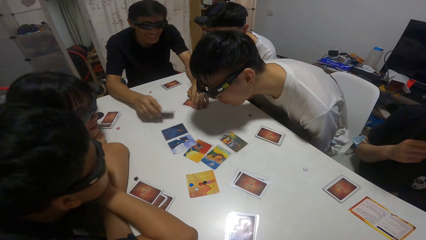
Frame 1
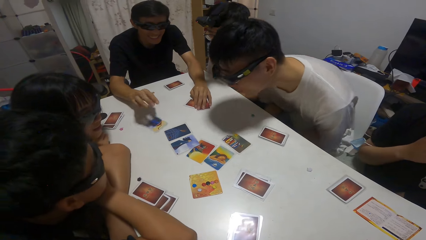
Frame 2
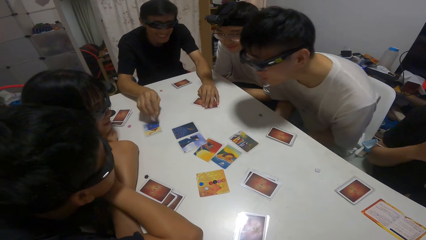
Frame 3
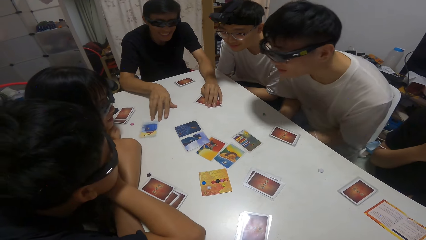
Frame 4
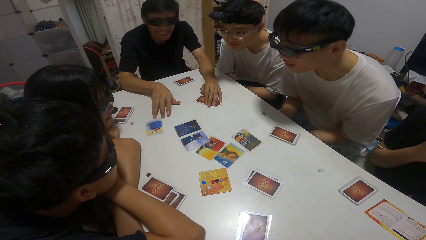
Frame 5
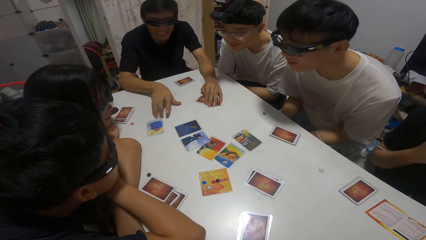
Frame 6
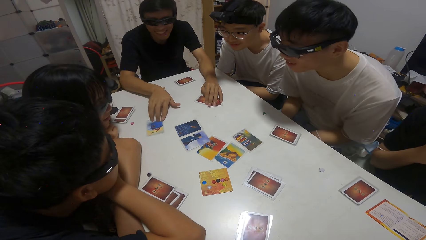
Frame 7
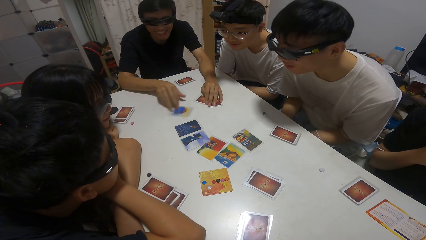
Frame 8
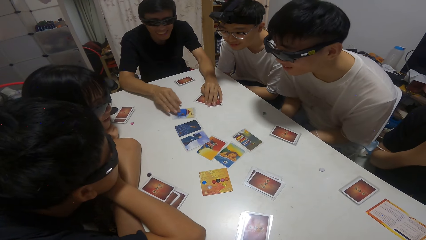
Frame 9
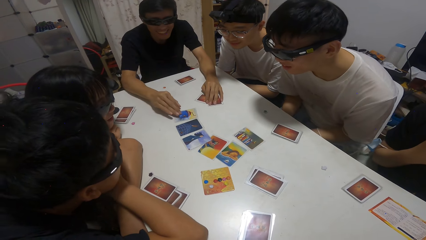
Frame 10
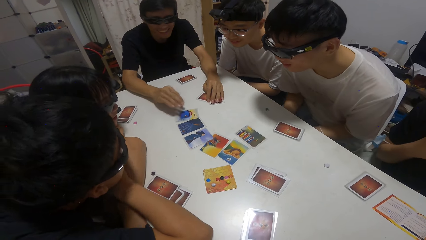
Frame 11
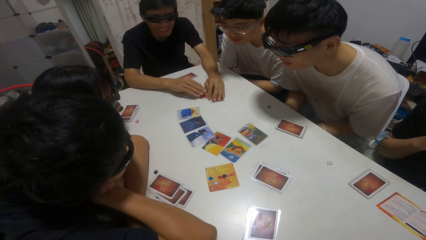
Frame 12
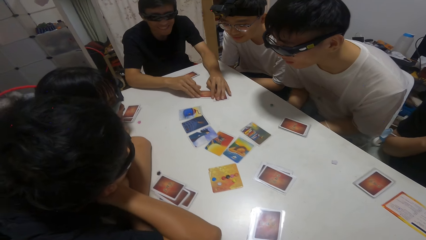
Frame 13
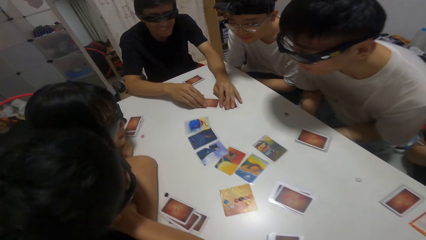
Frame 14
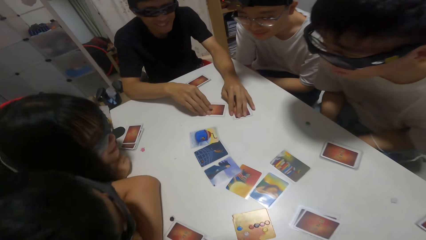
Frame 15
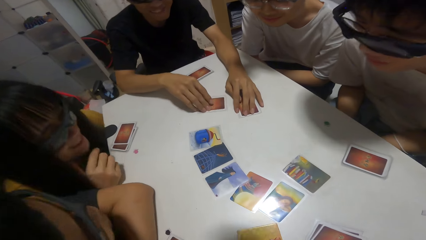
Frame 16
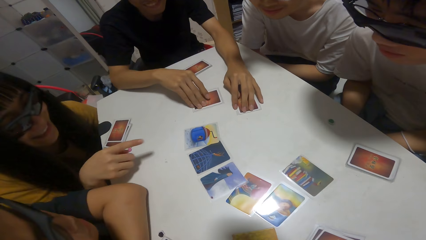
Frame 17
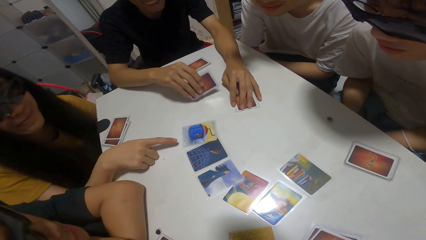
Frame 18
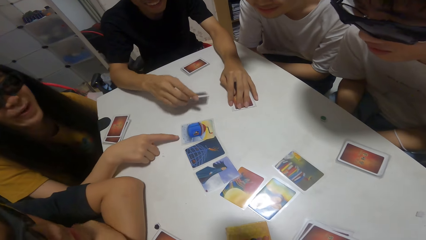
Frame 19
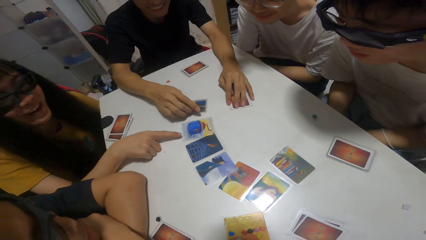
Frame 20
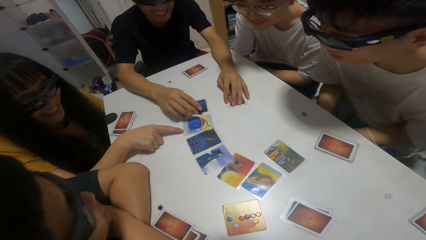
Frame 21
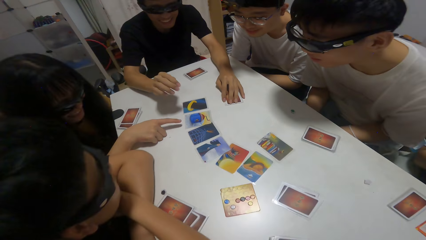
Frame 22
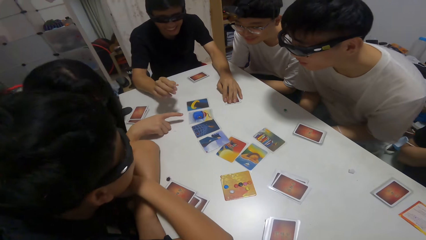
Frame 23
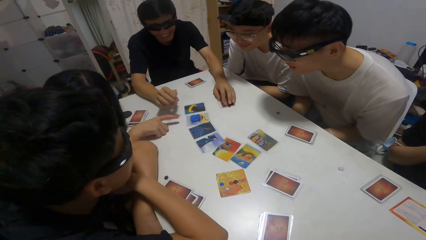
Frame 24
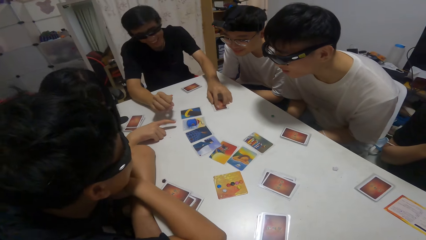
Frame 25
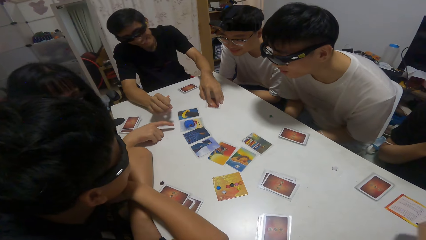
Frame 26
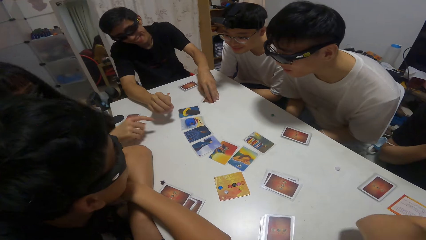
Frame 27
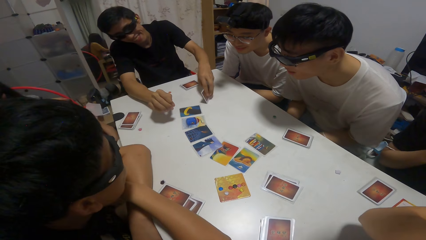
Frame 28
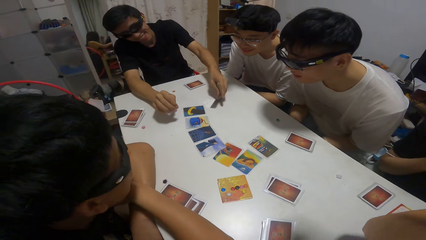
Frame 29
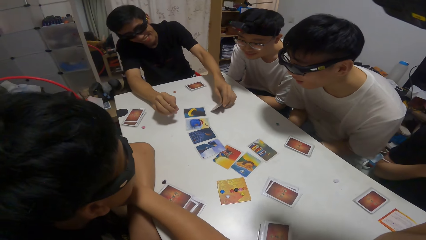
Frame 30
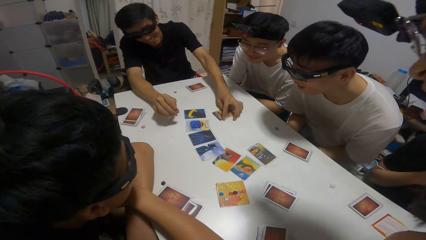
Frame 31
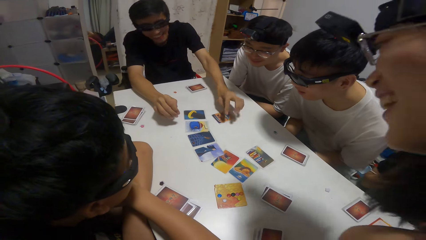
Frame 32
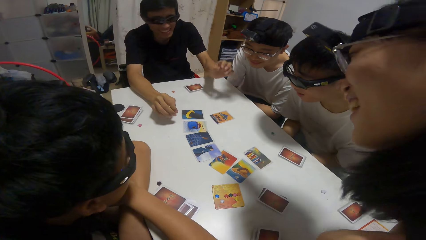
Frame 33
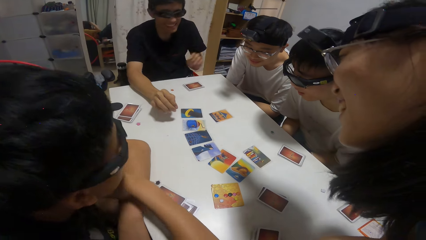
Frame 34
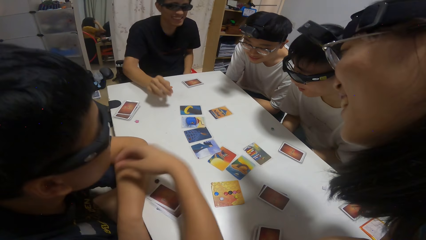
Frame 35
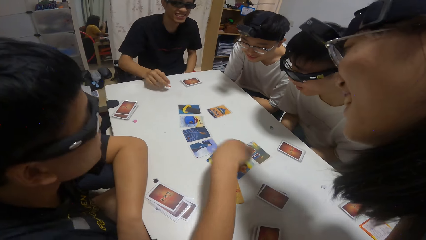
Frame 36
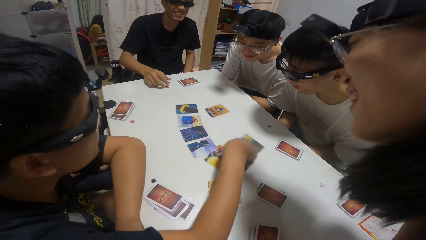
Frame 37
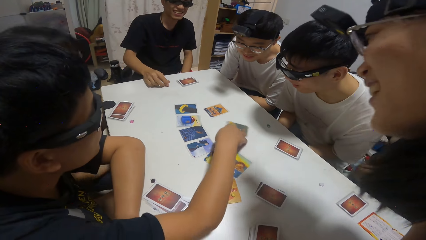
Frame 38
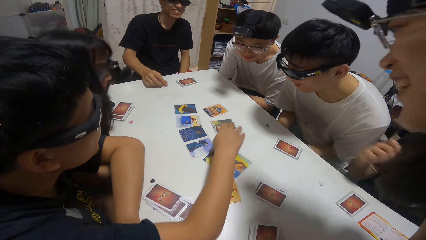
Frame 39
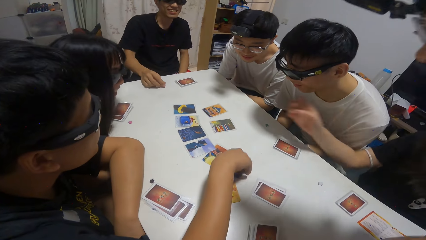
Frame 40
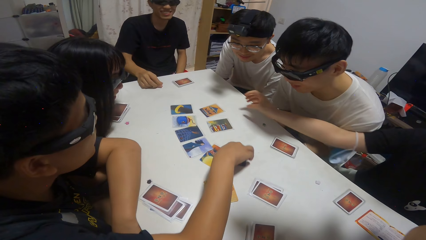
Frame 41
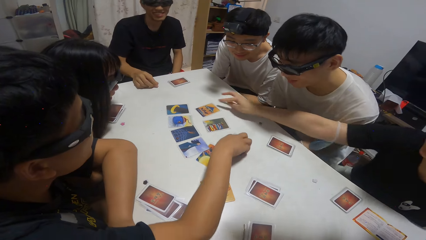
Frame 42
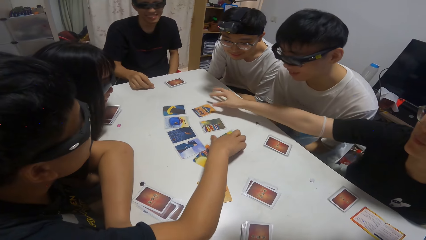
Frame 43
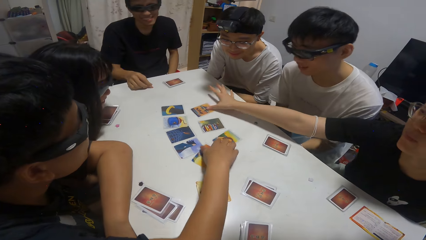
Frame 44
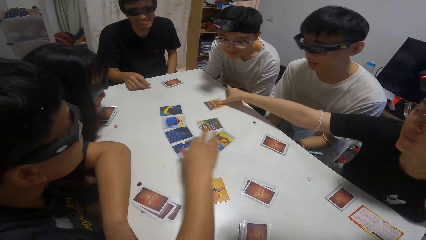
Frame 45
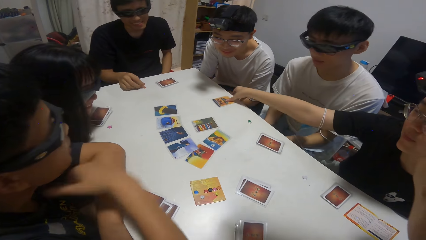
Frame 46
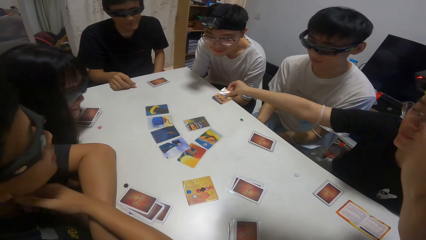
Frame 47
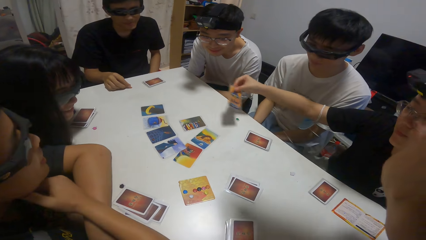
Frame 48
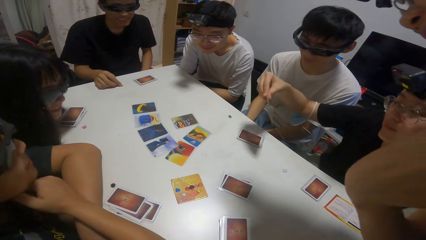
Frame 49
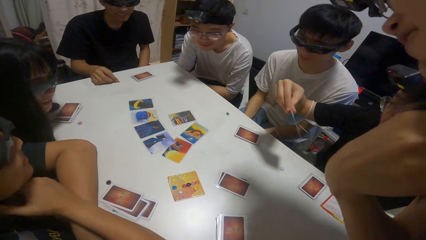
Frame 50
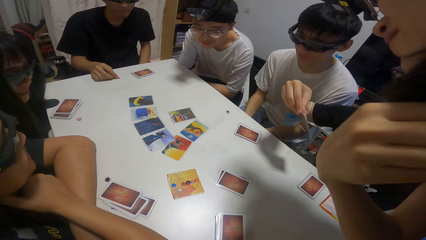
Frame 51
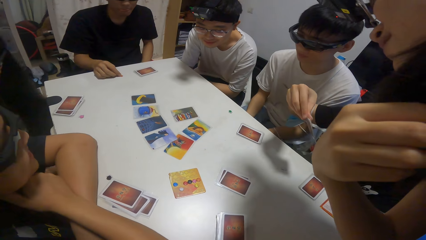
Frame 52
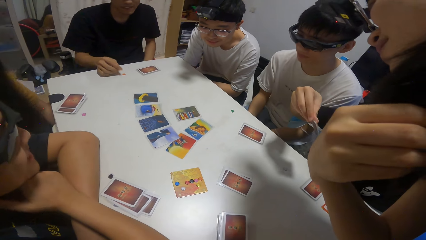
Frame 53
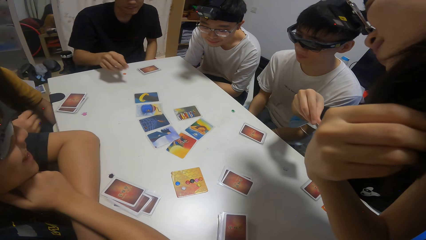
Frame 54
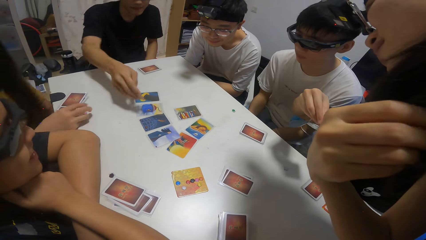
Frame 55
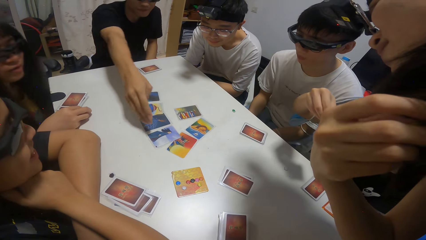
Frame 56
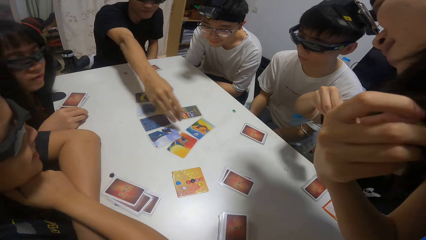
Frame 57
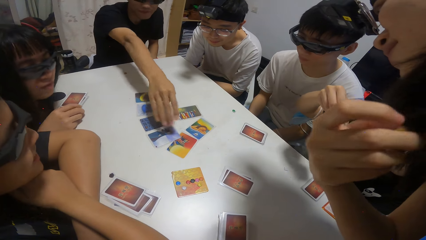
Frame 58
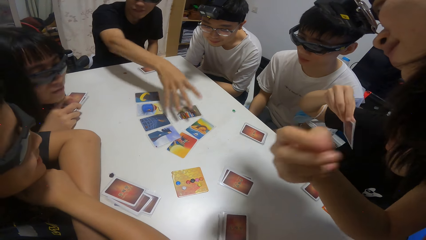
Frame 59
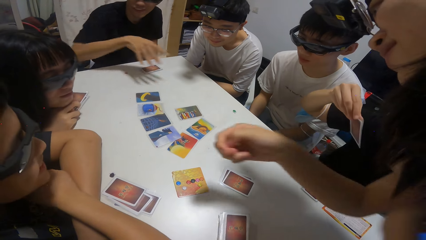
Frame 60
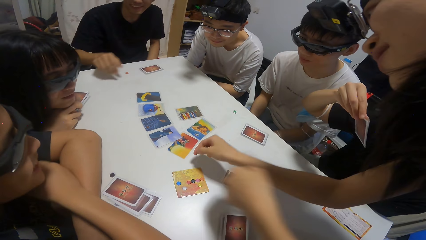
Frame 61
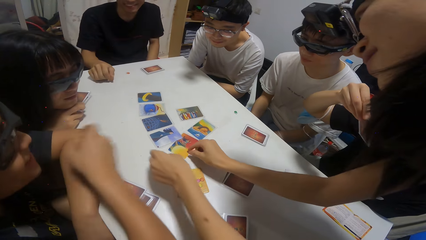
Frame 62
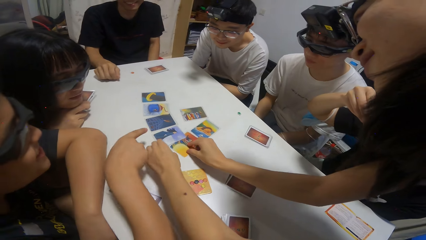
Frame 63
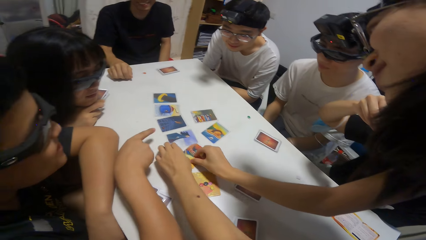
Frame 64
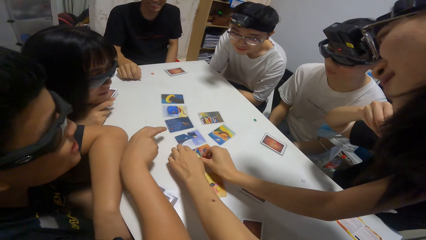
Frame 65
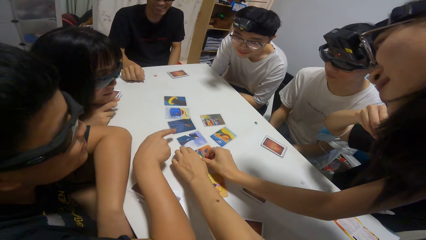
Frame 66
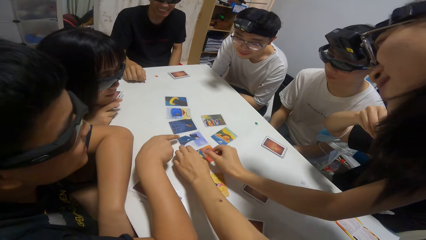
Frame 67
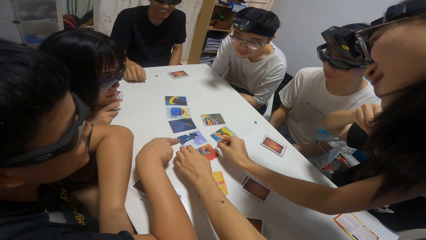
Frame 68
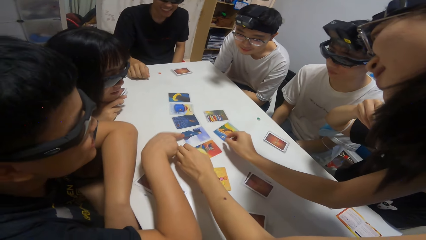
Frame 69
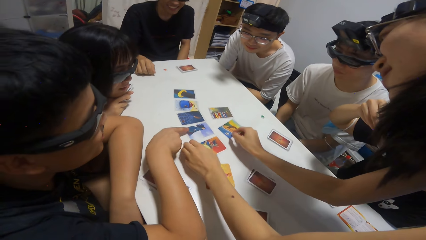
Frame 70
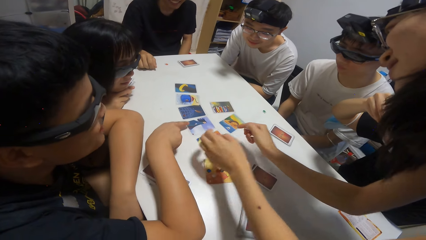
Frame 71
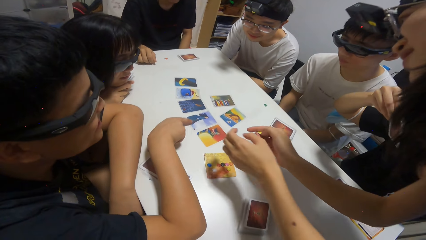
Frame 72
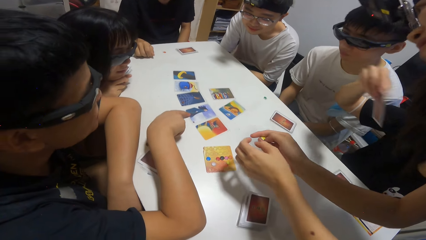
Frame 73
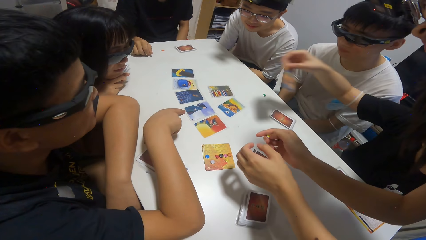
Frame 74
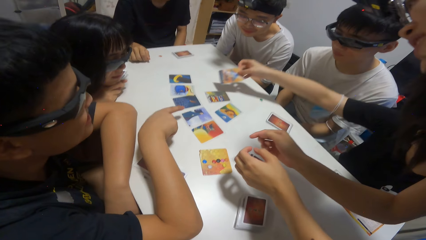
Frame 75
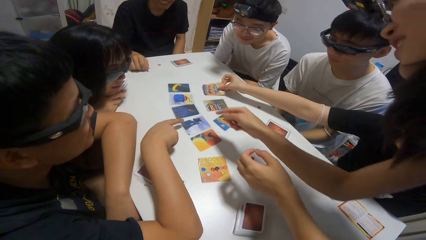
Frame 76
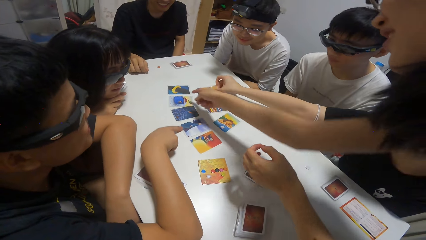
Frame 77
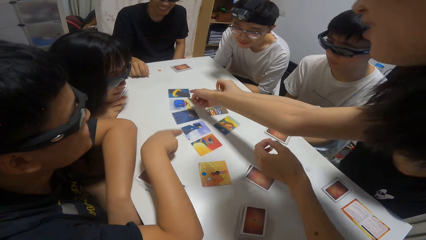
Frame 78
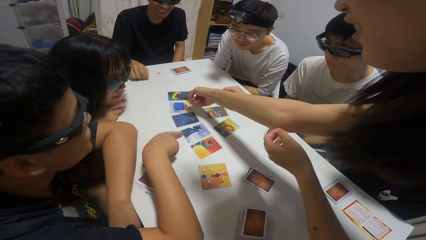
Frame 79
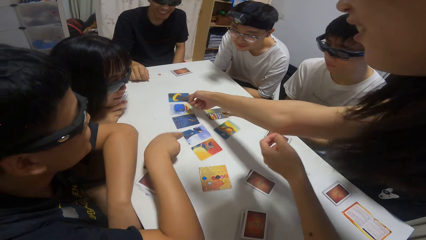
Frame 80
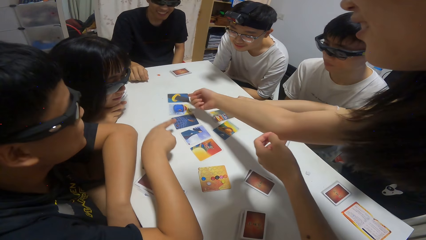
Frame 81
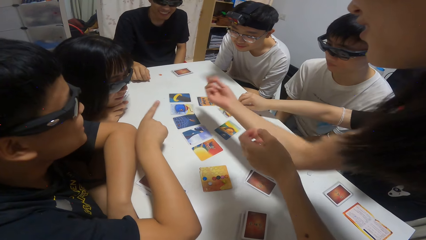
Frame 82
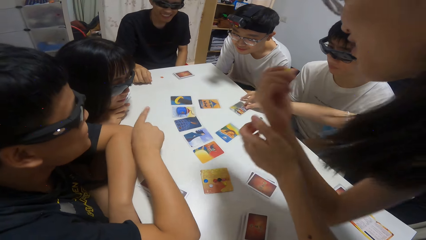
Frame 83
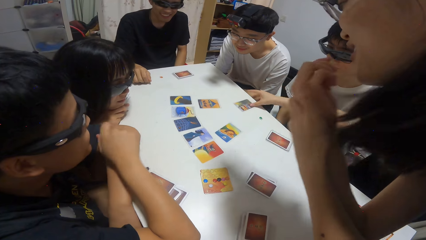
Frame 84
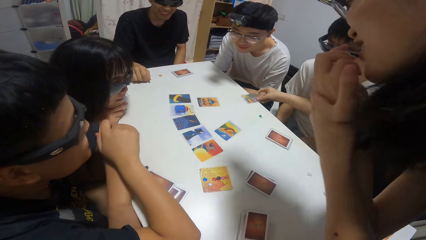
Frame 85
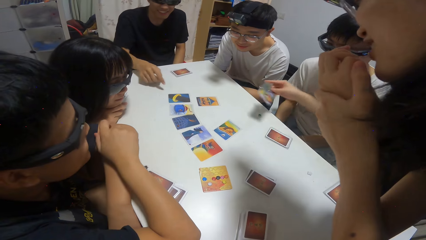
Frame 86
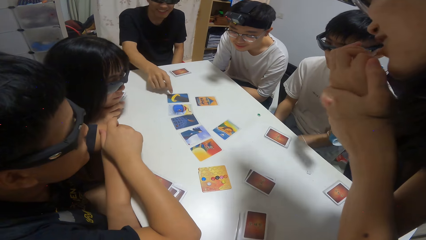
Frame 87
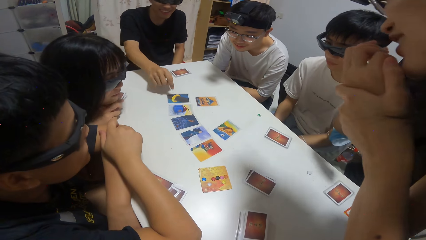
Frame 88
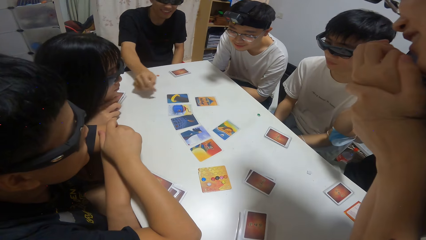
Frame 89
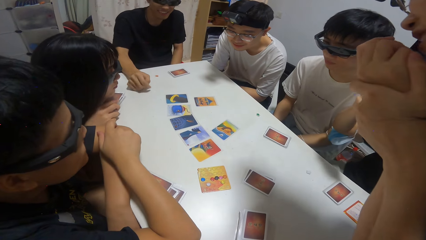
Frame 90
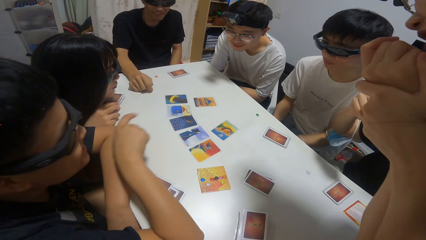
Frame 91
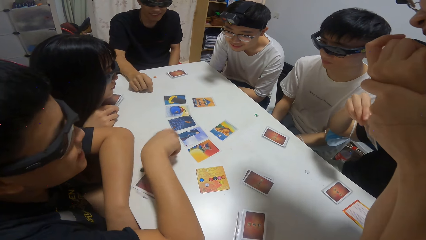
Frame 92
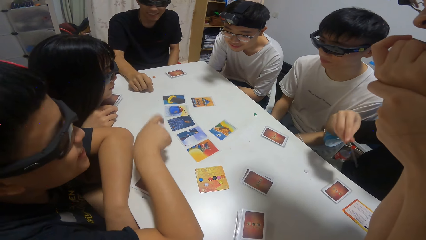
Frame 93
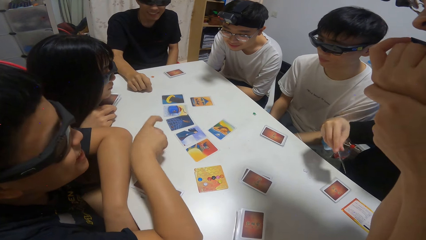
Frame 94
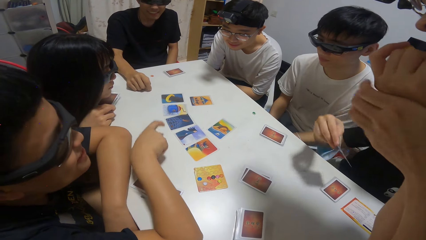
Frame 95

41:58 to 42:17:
A man opens a card on the table. The man places cards on the table. The man moves the card on the table. The man opens a card on the table. A woman touches the table close to the card. The man drops a card on the table. The man opens a card on the table. The camera wearer places a card on the table. Another man moves the cards on the table. The other man places cards on the table. Another woman checks the card. The camera wearer picks cards on the table. The second woman touches the cards. The camera wearer moves cards in the table. The other man touches the card on the table. The second woman drops the card. The camera wearer moves cards on the table. The second woman picks a card. The first man points at cards on the table.
